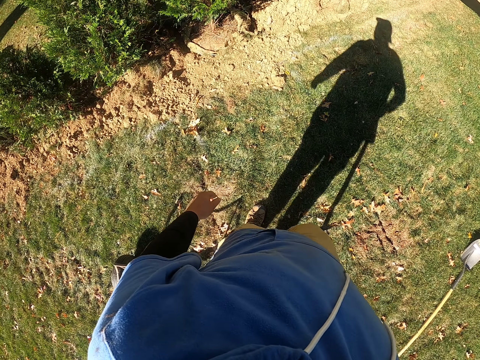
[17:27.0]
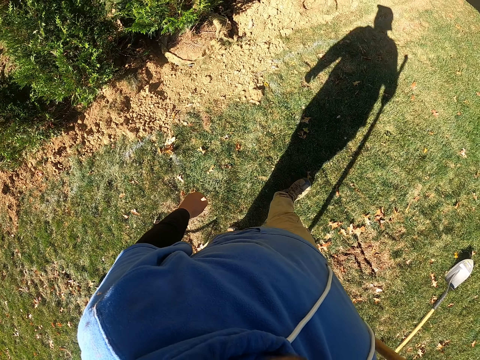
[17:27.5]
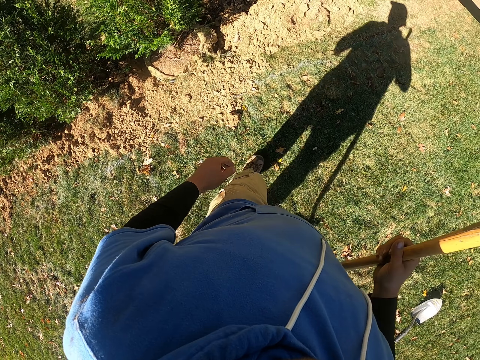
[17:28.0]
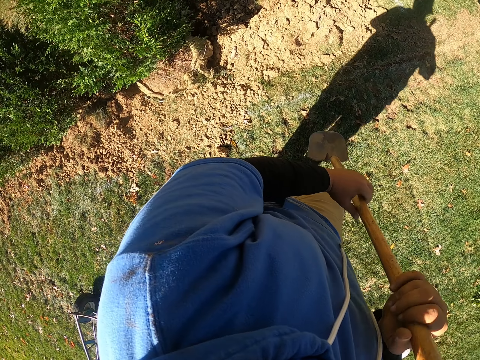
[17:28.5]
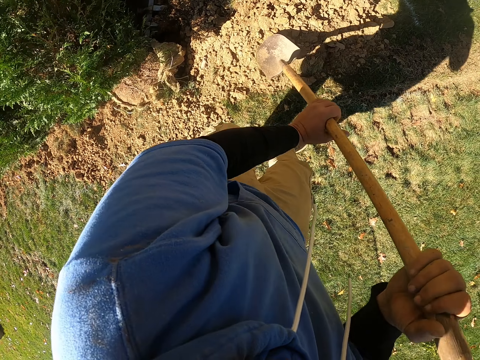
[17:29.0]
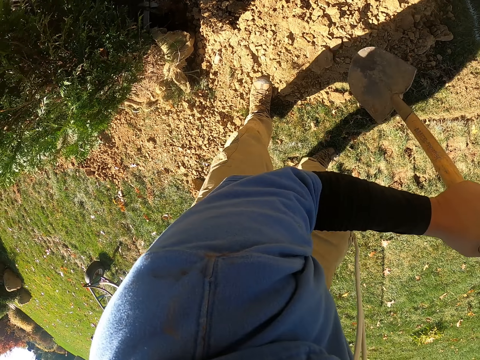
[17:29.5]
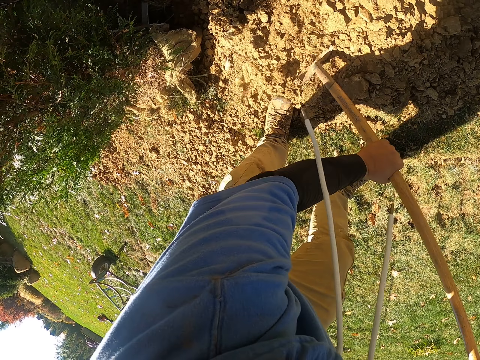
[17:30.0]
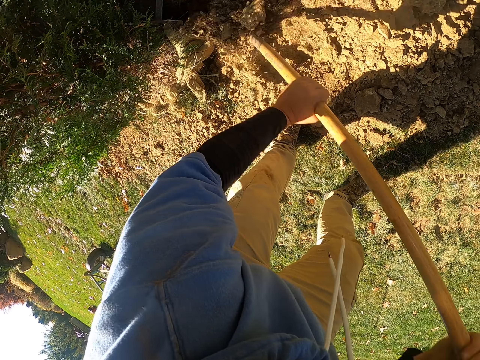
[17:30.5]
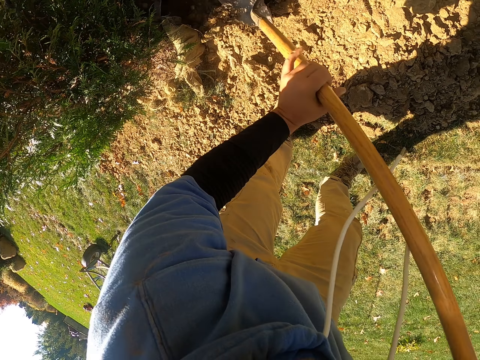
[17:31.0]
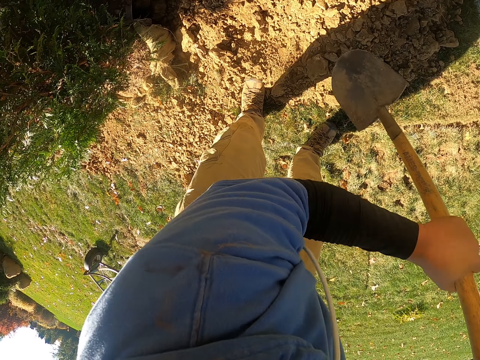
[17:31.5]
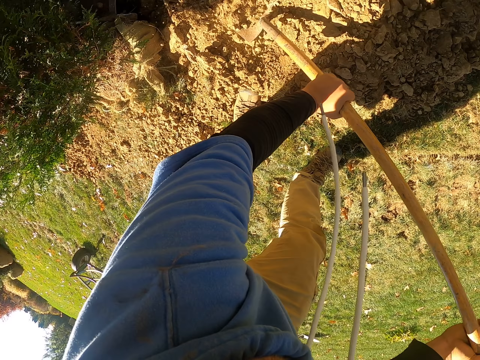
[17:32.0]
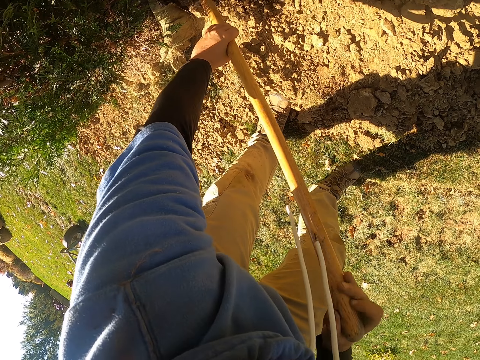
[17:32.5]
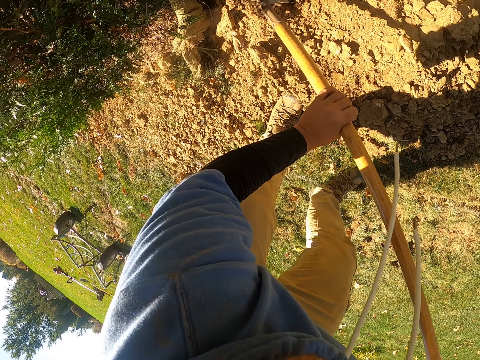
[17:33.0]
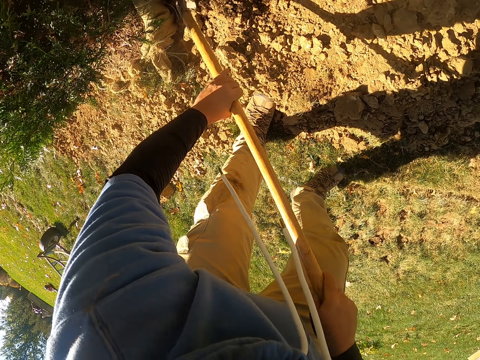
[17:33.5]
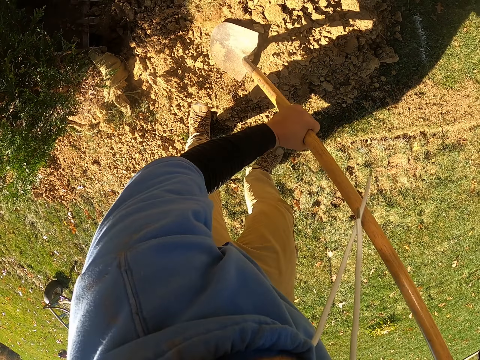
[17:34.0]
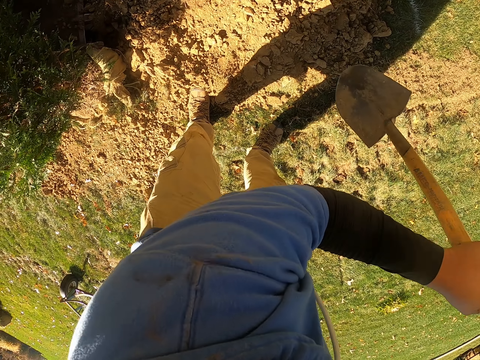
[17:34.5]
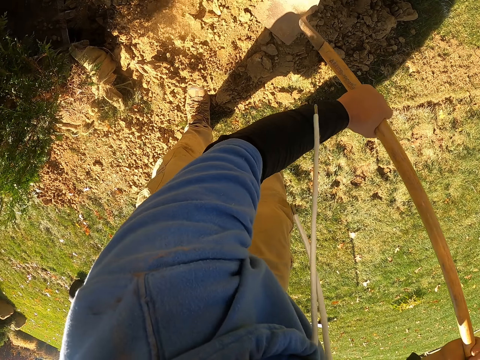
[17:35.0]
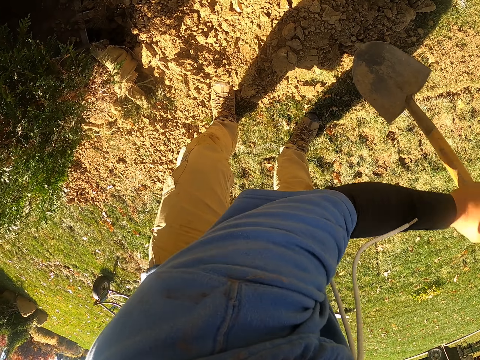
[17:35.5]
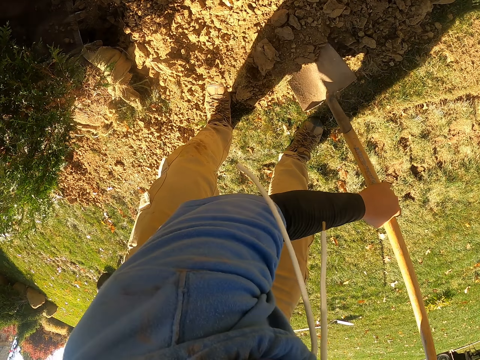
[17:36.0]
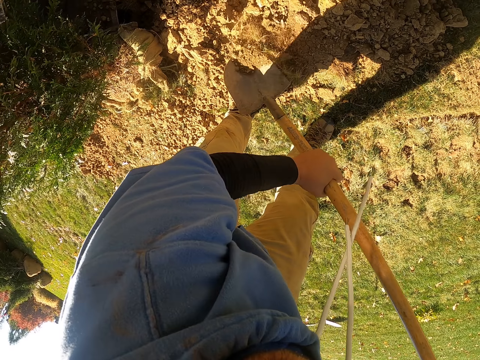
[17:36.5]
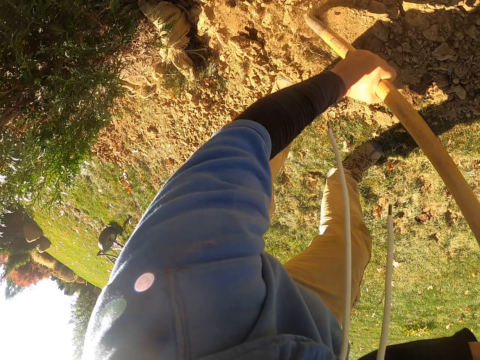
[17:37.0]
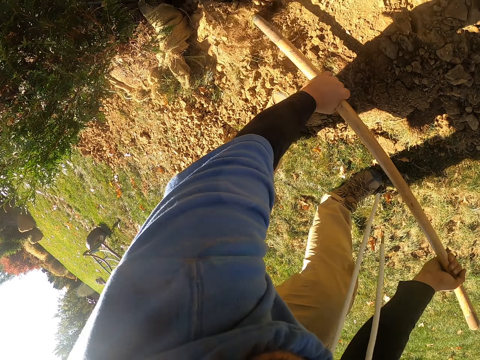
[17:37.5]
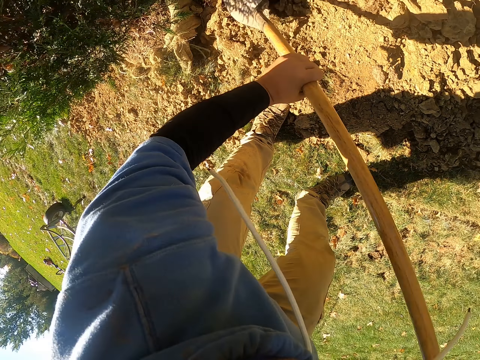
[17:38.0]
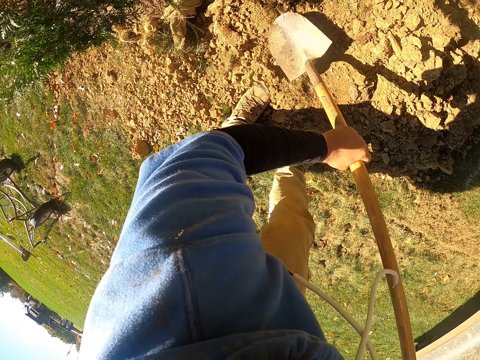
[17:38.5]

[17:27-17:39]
The camera wearer walks around. They move soil with a spade repeatedly.

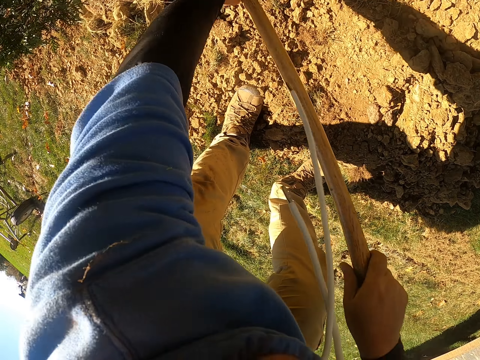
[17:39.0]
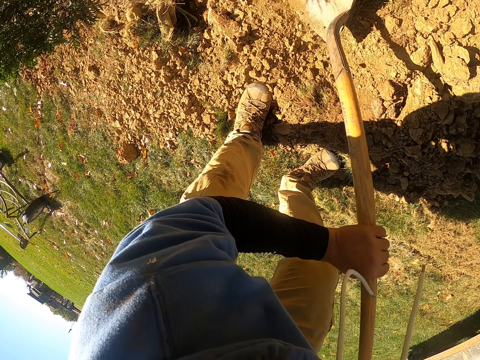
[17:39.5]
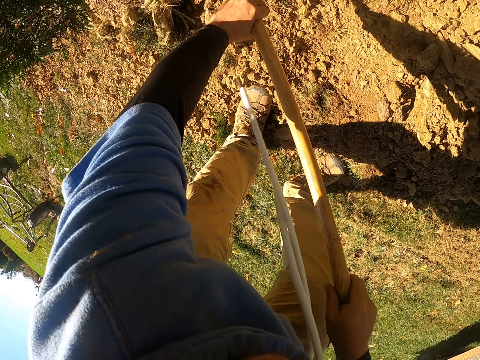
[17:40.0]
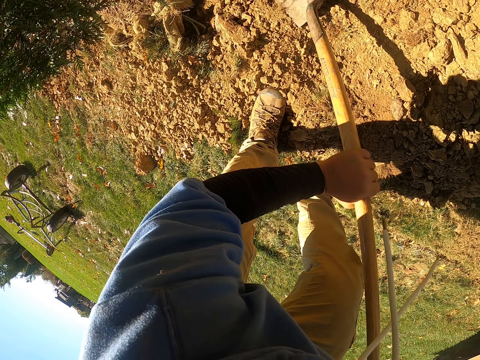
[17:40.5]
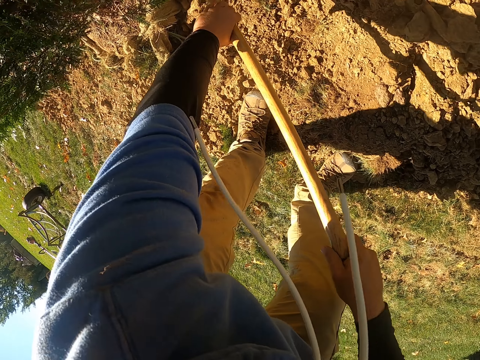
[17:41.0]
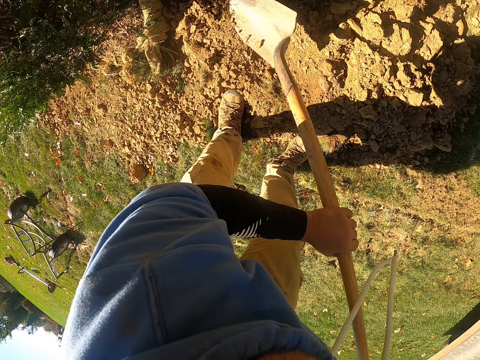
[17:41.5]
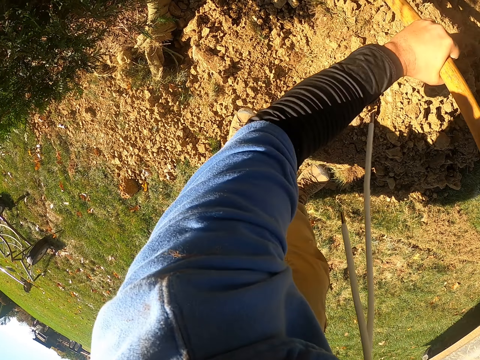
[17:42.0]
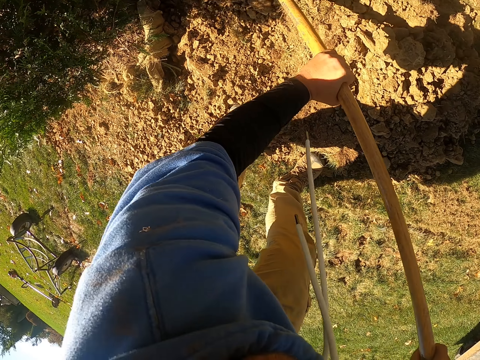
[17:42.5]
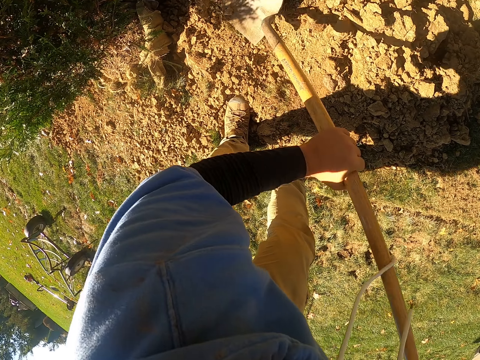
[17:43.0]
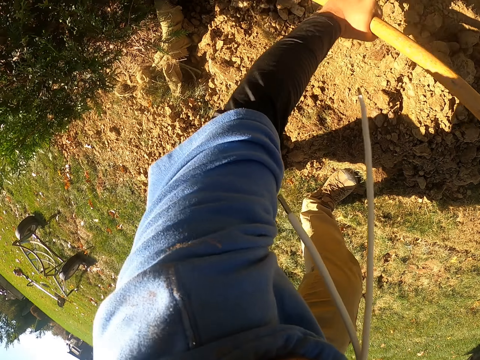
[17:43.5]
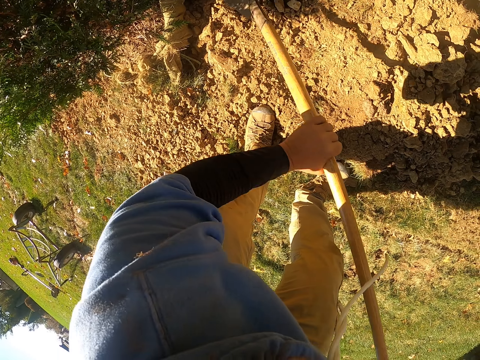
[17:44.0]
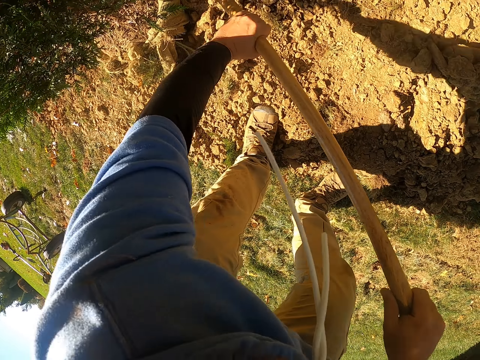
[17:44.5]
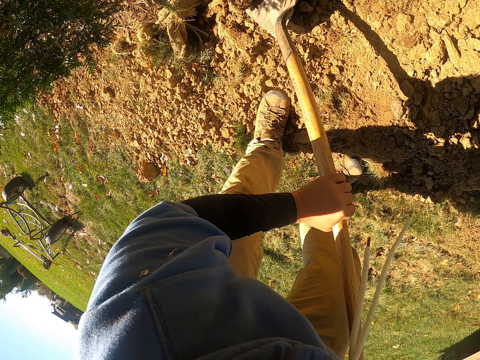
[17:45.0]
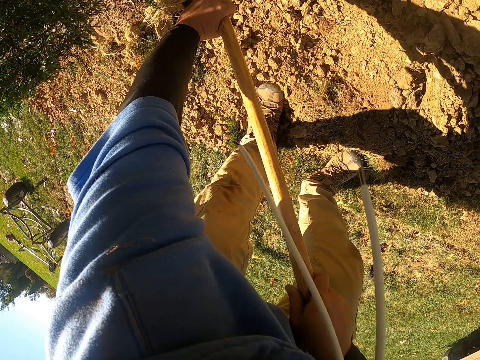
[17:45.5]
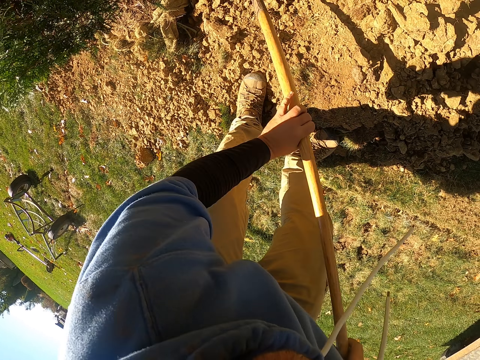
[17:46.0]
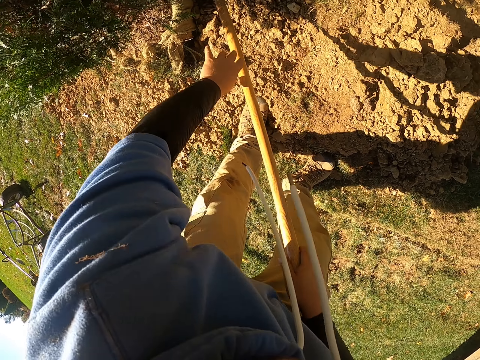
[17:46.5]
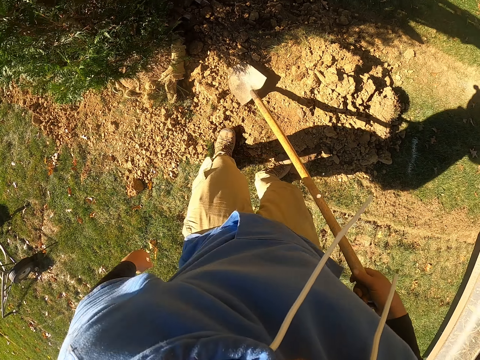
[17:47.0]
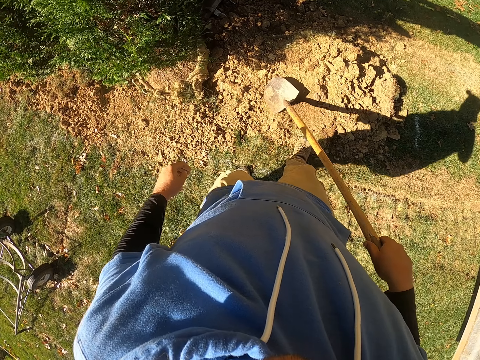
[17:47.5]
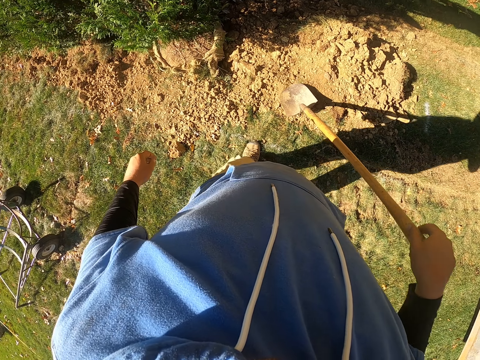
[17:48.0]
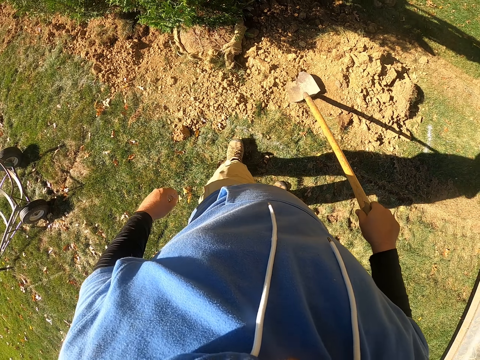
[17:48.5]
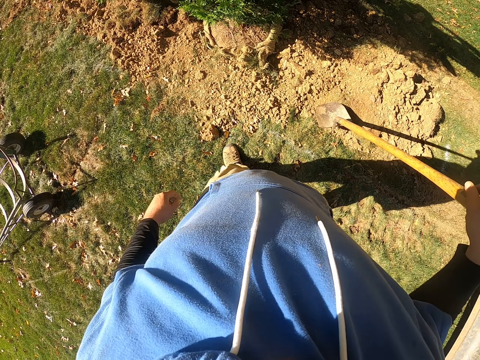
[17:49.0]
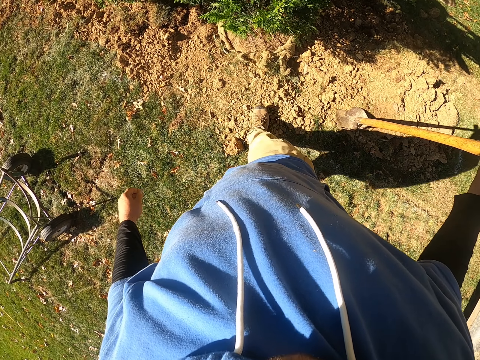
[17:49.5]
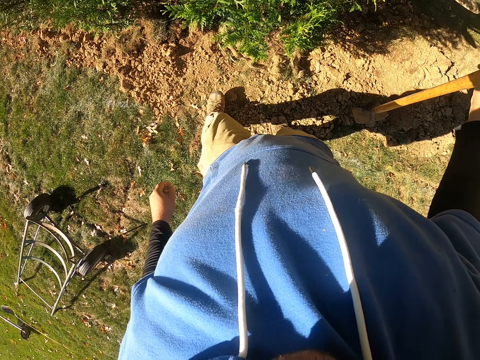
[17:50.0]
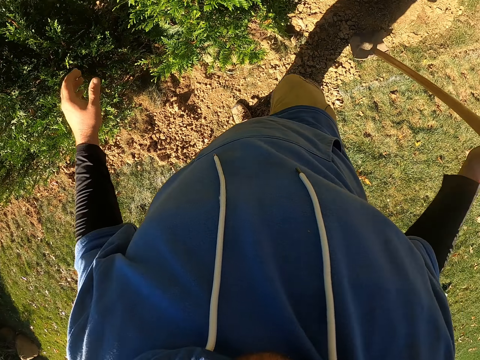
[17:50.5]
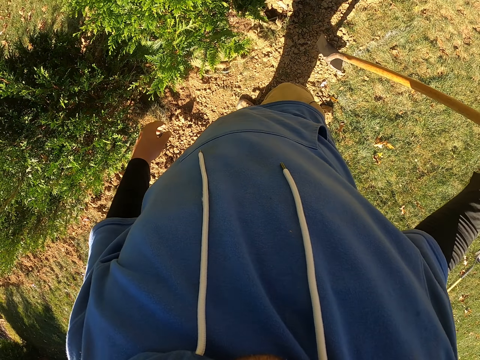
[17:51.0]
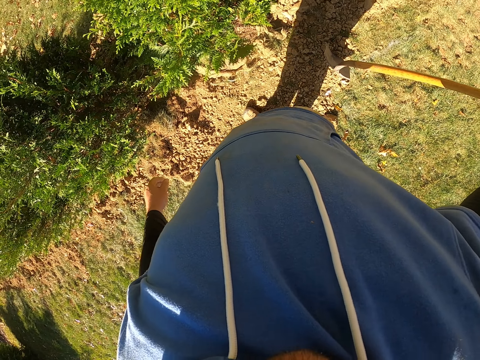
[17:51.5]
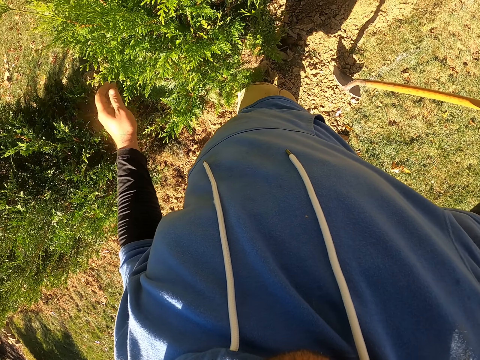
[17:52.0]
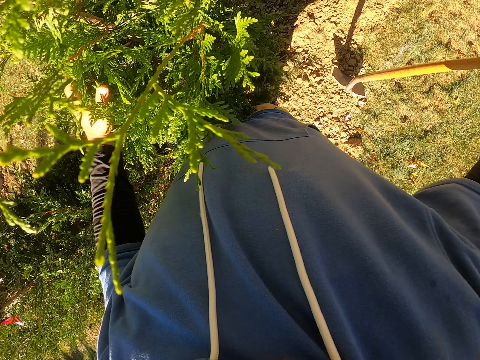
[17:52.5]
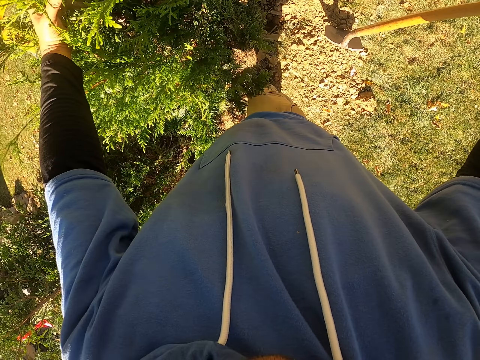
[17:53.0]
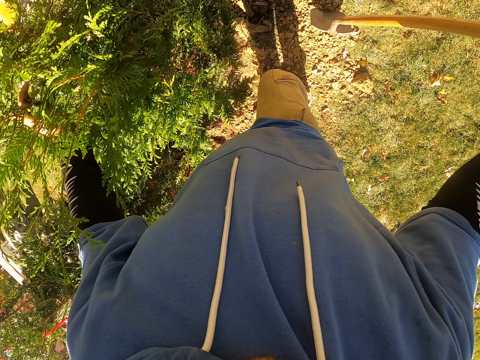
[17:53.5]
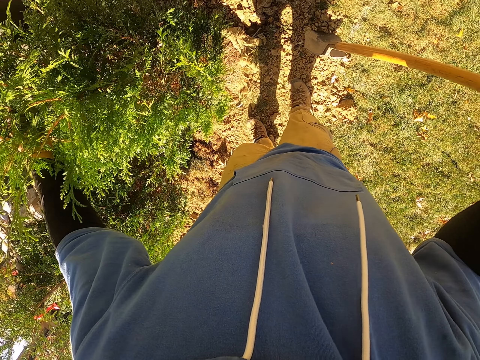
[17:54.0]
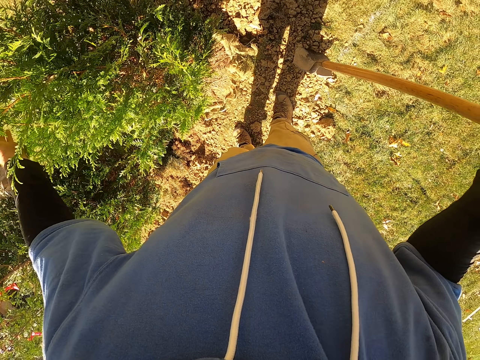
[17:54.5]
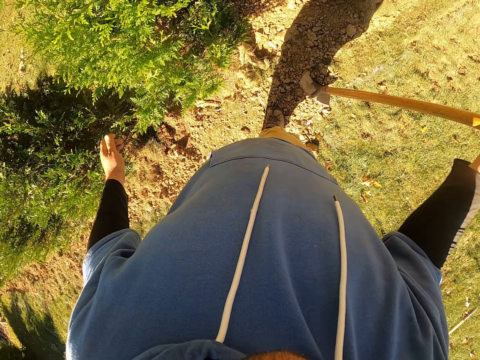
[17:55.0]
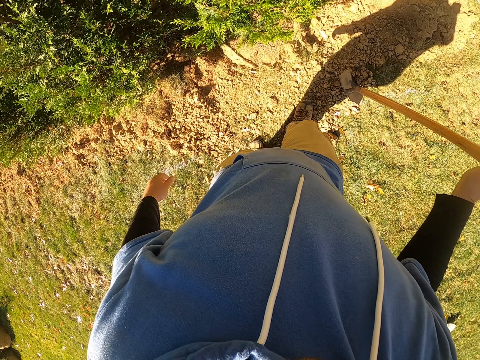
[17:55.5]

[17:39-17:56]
The camera wearer moves soil with a spade repeatedly. They stop work. They hold the plant. They step on soil.
